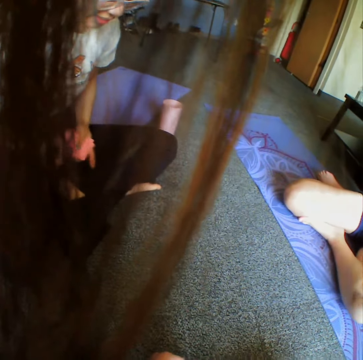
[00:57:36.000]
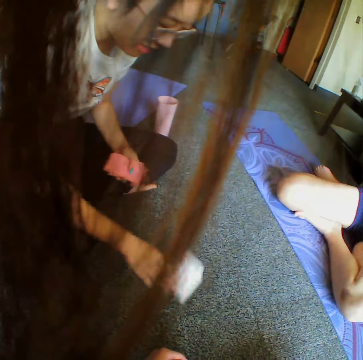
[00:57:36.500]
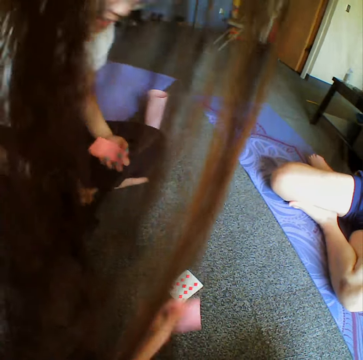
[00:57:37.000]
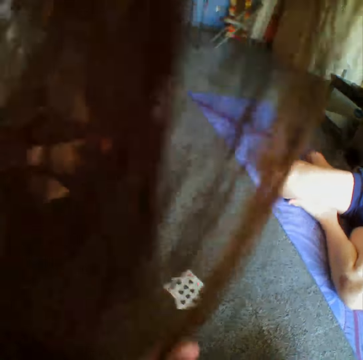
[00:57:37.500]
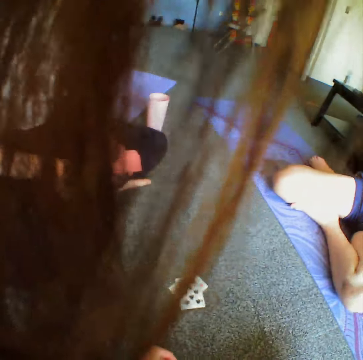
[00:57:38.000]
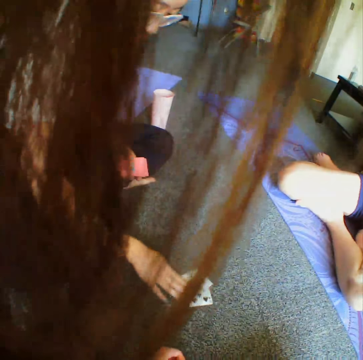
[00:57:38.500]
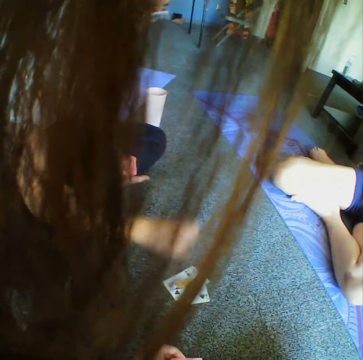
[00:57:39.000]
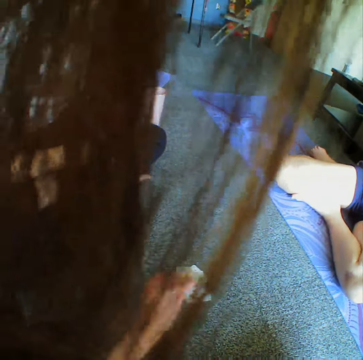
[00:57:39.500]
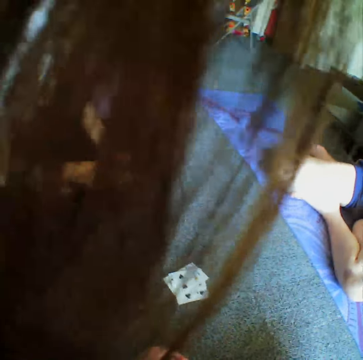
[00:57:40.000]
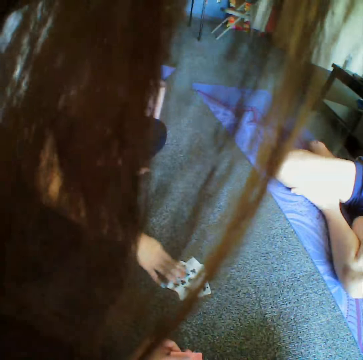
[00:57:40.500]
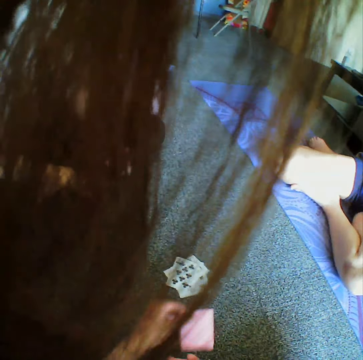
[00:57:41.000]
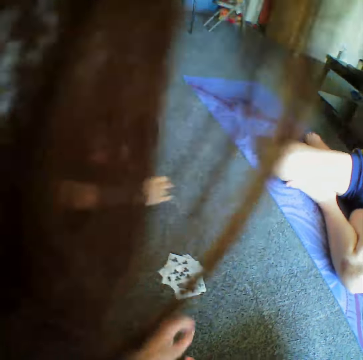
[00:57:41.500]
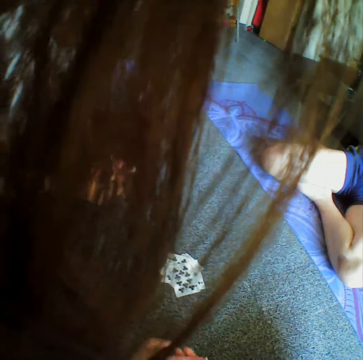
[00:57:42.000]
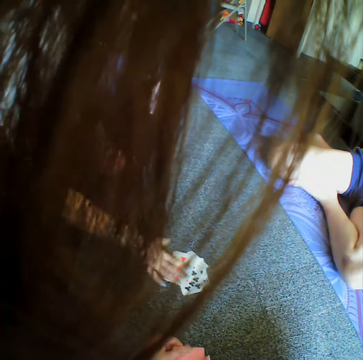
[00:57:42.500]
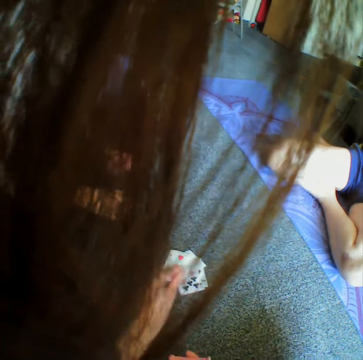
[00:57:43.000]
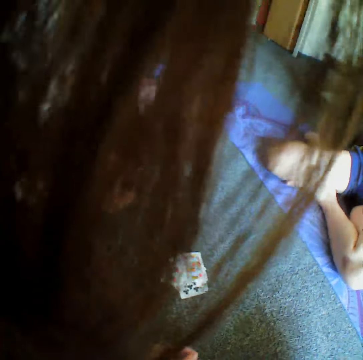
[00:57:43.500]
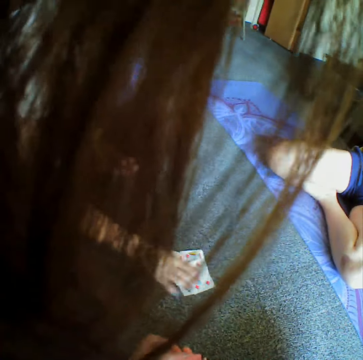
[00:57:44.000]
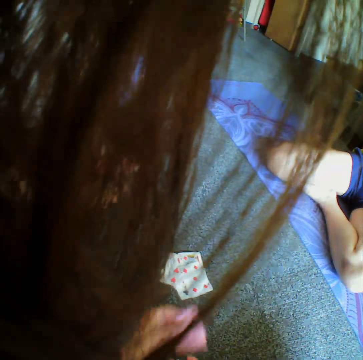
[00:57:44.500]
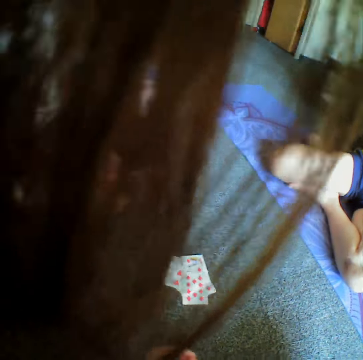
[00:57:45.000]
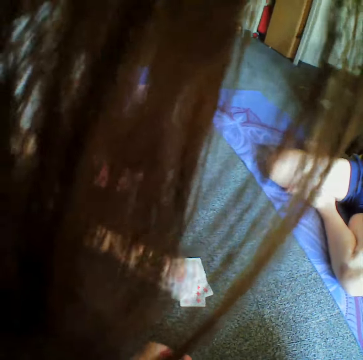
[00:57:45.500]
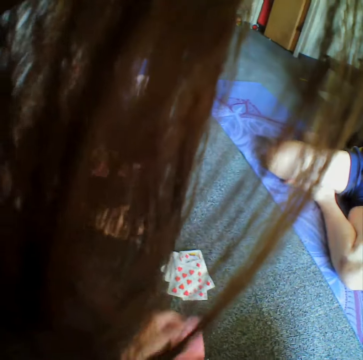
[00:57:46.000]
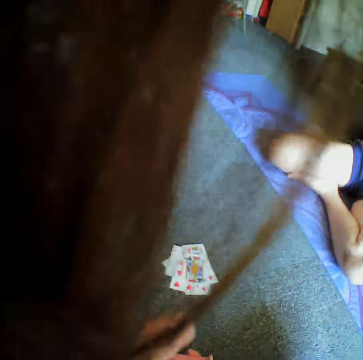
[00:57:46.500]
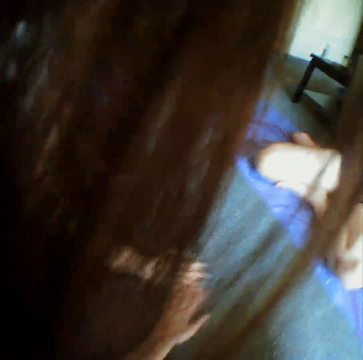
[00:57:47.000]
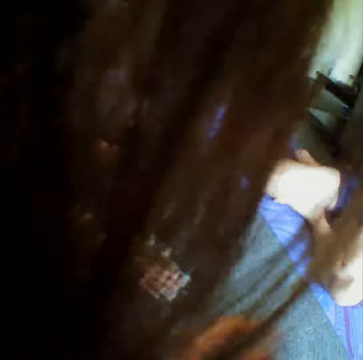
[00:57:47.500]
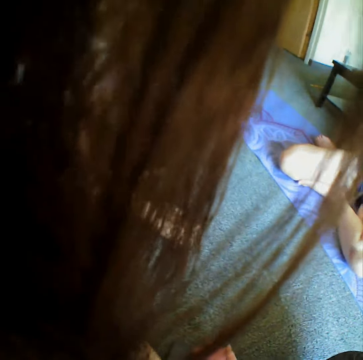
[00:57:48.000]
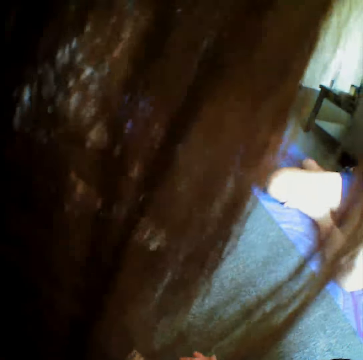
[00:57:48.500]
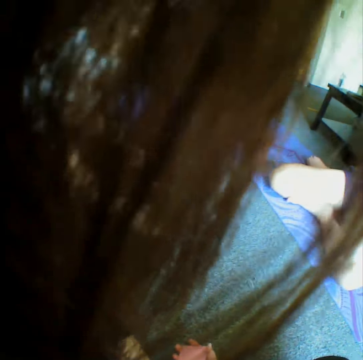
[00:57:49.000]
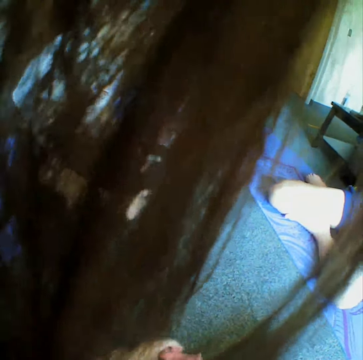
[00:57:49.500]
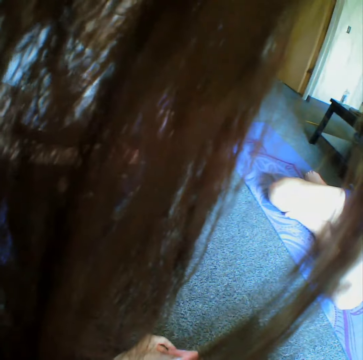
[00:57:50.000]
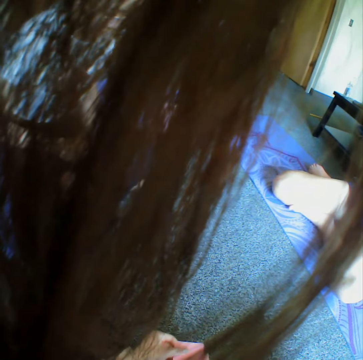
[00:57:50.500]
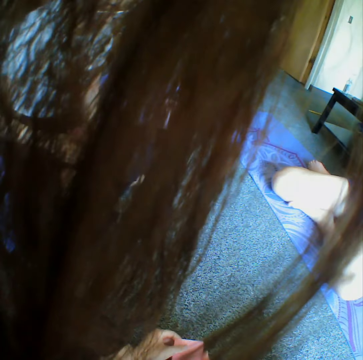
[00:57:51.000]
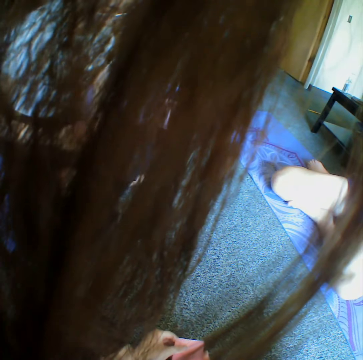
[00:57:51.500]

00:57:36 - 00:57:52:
A woman places down the card. The camera wearer places down the card. The woman places down the card. The camera wearer places down the card. The woman places down the card. The camera wearer places down the card. The woman places down the card. The camera wearer places down the card. The woman places down the card. The camera wearer places down the card. The woman places down the card. The camera wearer places down the card. The woman takes the cards.

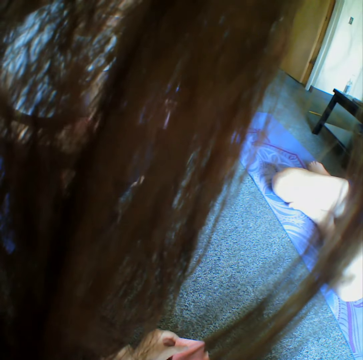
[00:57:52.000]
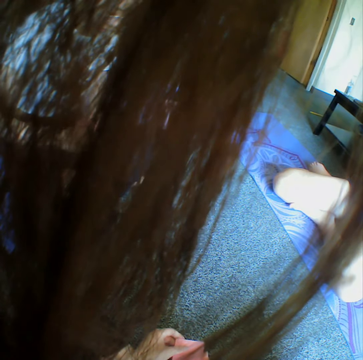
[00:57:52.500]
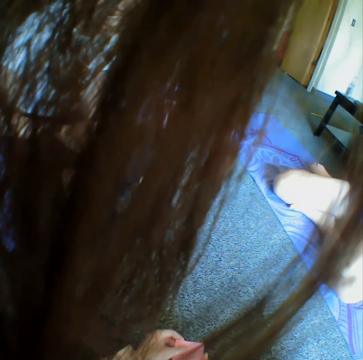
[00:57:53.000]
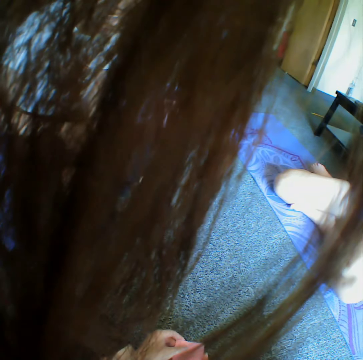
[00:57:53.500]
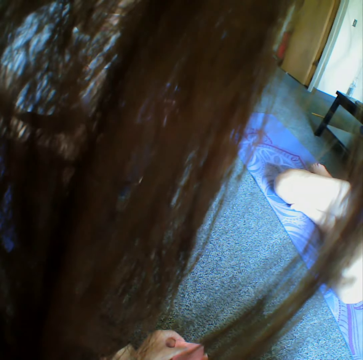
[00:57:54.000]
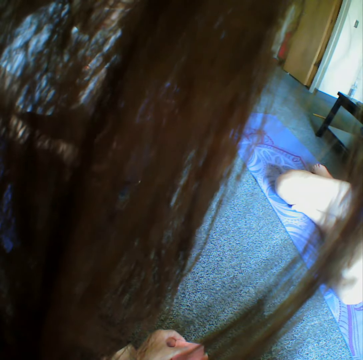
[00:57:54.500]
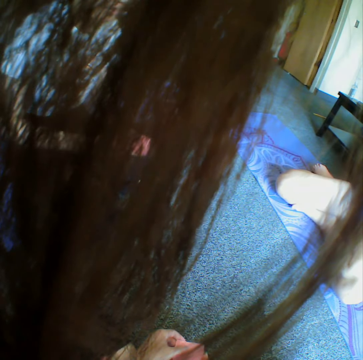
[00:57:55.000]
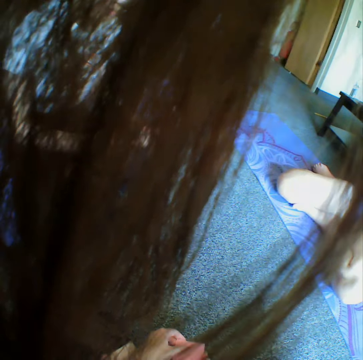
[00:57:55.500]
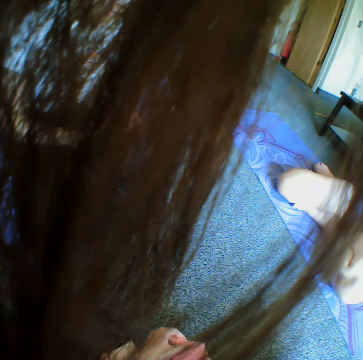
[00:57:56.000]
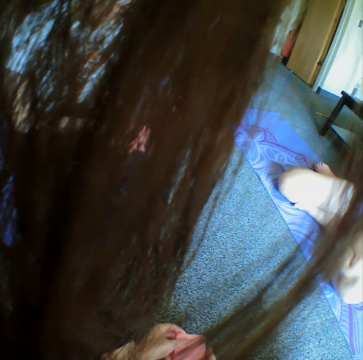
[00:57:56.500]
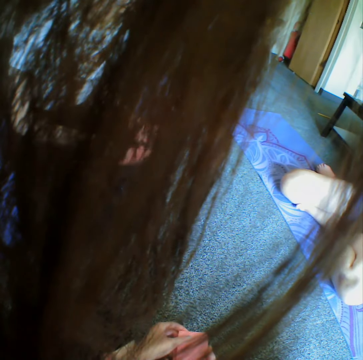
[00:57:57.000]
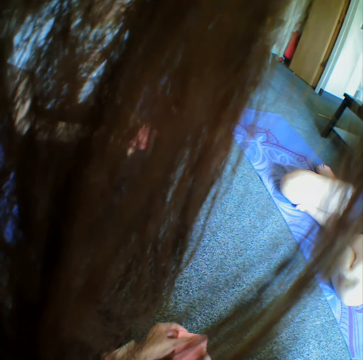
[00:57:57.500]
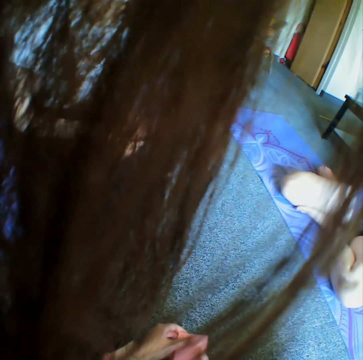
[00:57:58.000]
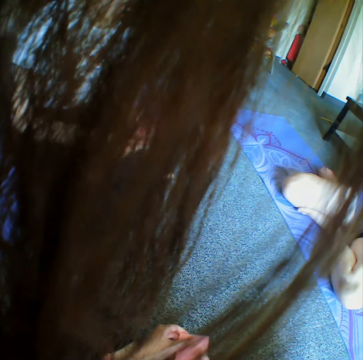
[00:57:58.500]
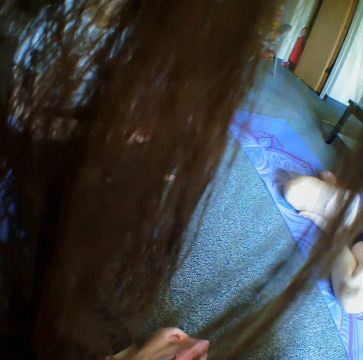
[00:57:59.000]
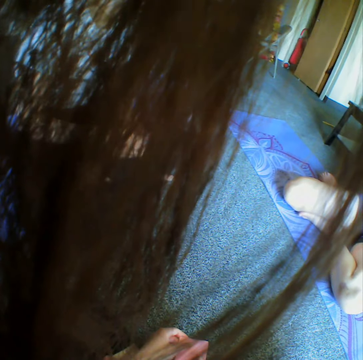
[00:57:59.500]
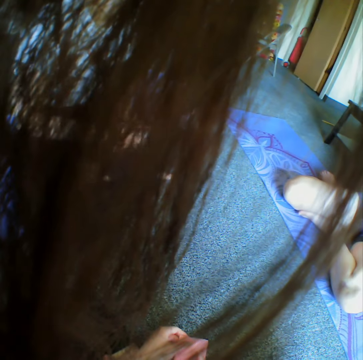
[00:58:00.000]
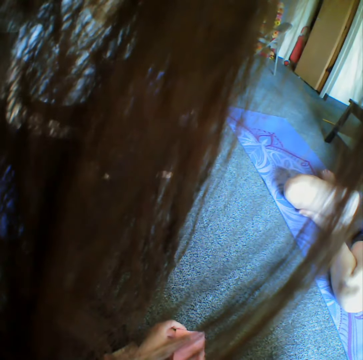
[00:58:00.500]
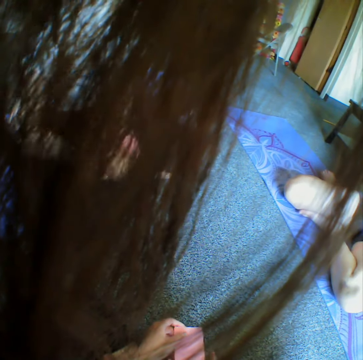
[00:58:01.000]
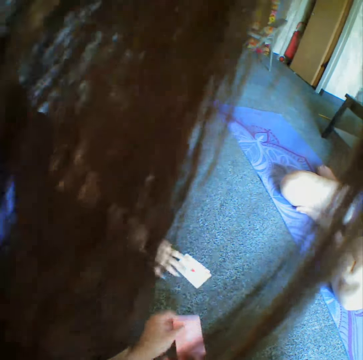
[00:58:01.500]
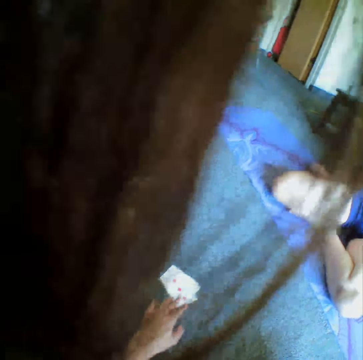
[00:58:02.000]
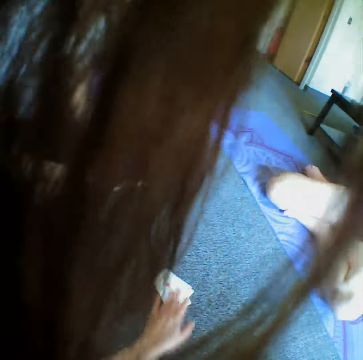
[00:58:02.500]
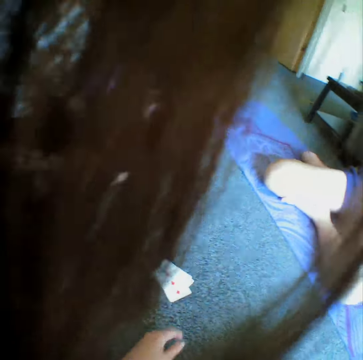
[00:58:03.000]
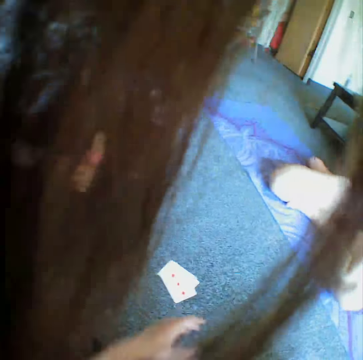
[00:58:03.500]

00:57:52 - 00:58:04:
A woman reshuffles the cards. The woman places down the card. She places down the card again. The camera wearer throws cards.

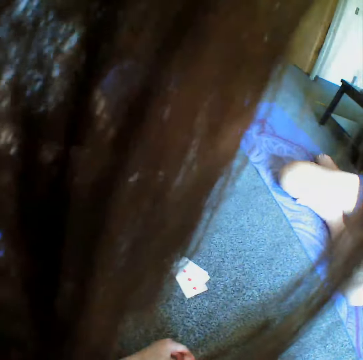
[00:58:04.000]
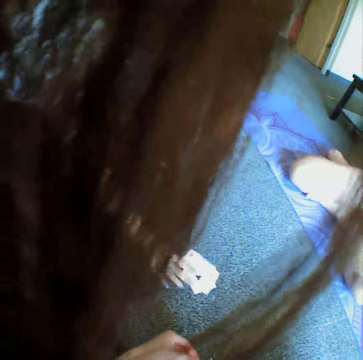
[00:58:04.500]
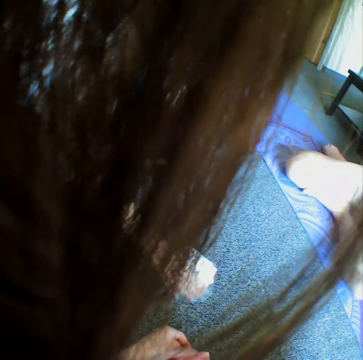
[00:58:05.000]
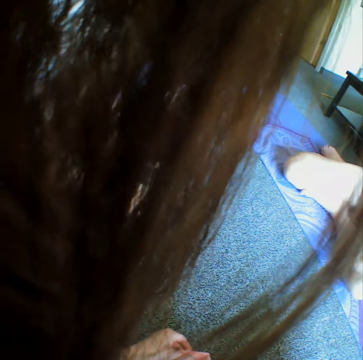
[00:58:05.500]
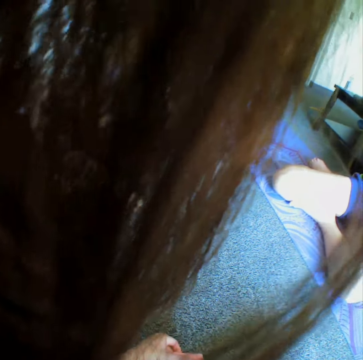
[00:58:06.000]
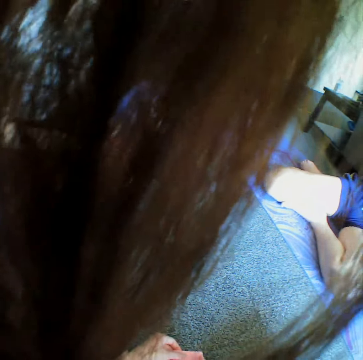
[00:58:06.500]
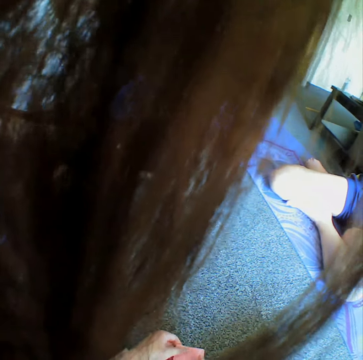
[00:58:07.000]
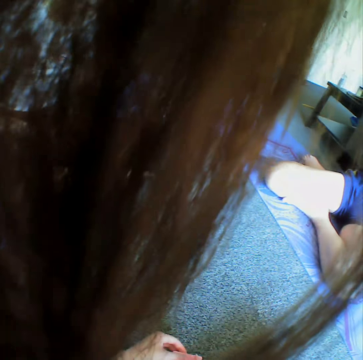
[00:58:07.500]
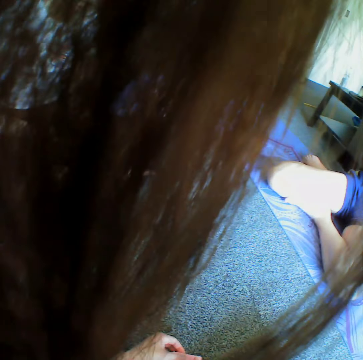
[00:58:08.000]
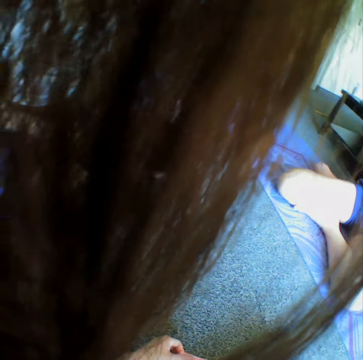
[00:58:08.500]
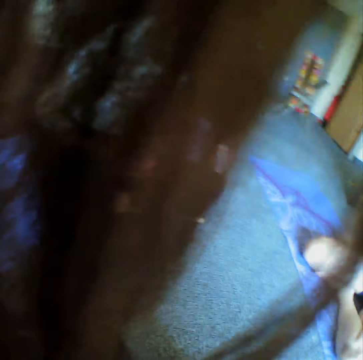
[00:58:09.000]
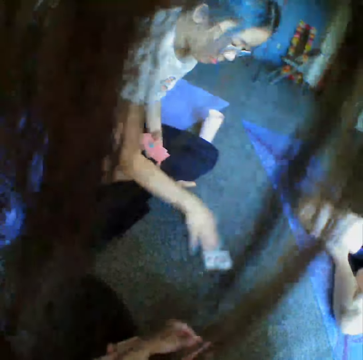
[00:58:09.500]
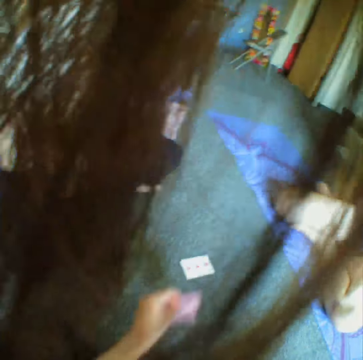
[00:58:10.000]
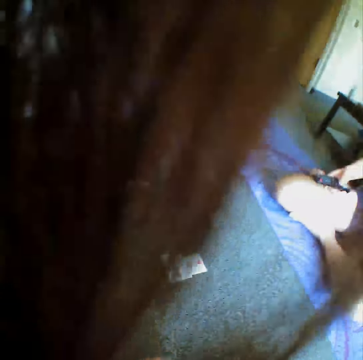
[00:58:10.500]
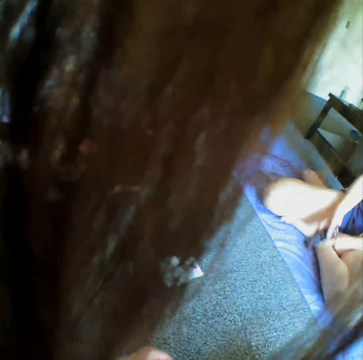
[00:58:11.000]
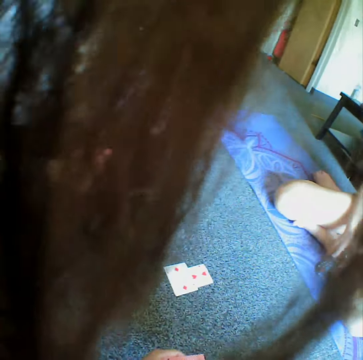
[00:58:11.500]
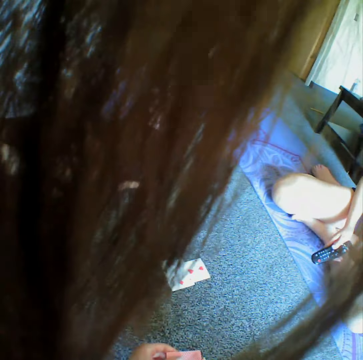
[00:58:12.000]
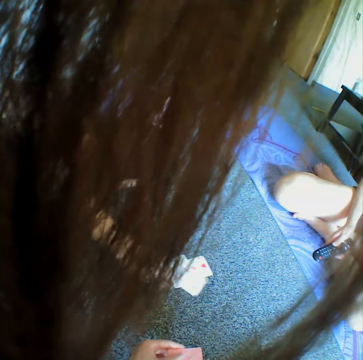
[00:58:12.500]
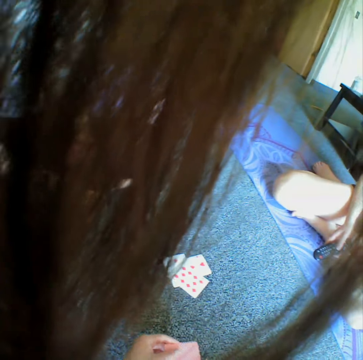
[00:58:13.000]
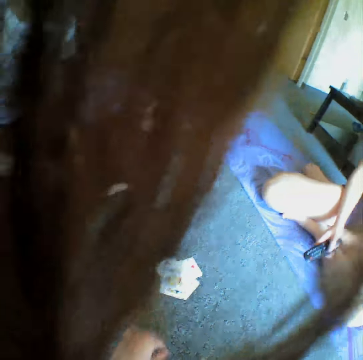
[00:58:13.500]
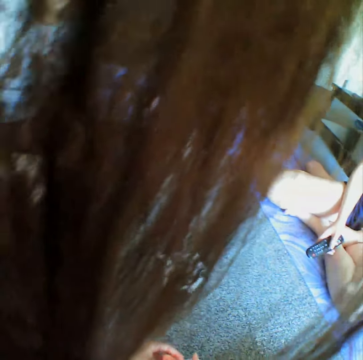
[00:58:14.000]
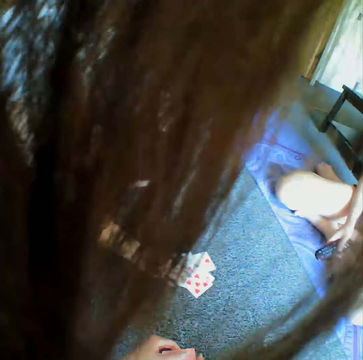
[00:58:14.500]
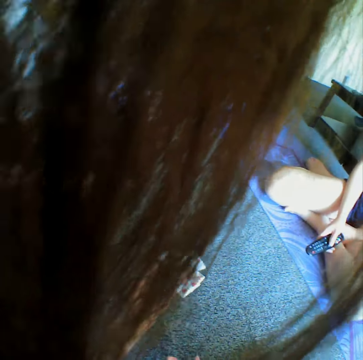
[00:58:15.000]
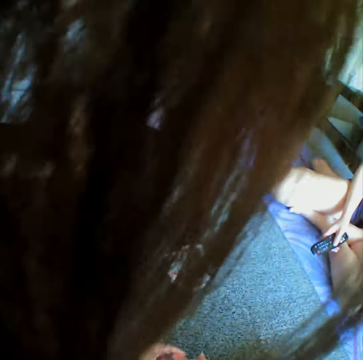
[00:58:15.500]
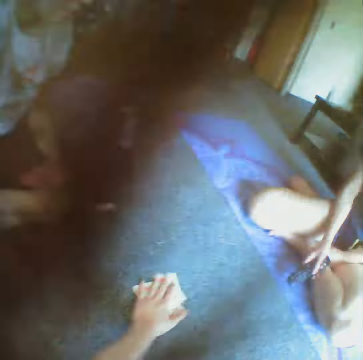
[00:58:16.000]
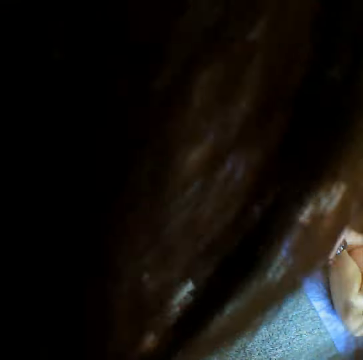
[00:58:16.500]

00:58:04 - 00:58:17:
A woman places down the card. The woman takes the cards. The woman reshuffles the cards. The woman places down the card. The camera wearer places down the card. The woman places down the card. A person holds a remote. The camera wearer places down the card. The woman places down the card. The camera wearer places down the card. They take the cards.
